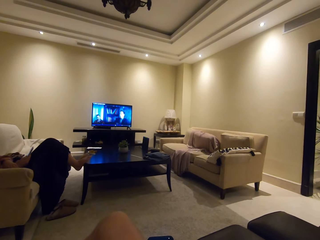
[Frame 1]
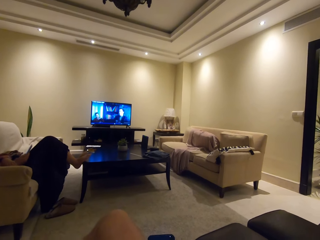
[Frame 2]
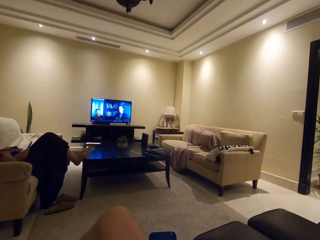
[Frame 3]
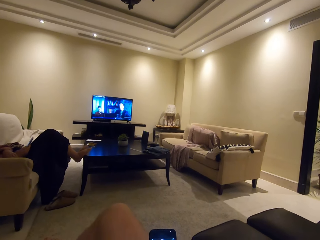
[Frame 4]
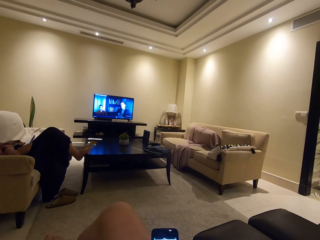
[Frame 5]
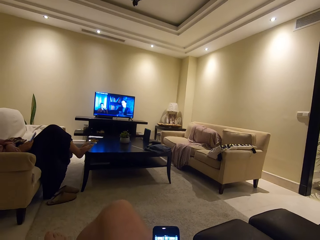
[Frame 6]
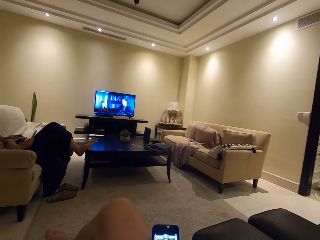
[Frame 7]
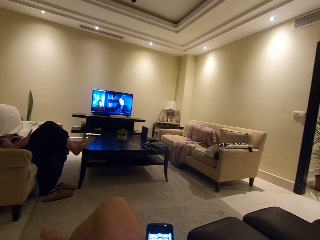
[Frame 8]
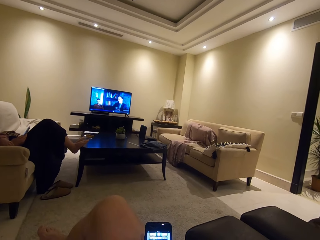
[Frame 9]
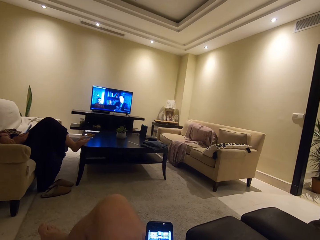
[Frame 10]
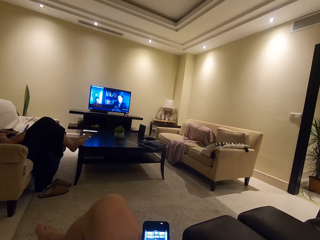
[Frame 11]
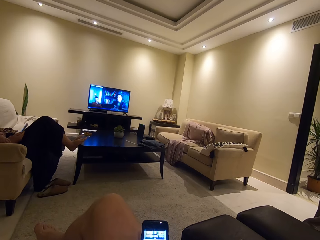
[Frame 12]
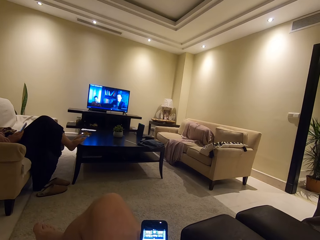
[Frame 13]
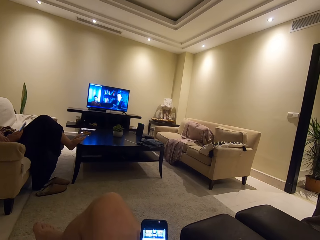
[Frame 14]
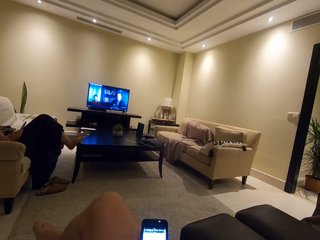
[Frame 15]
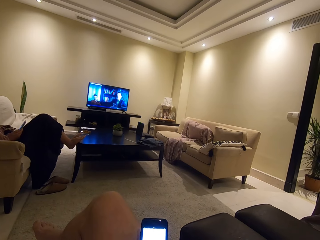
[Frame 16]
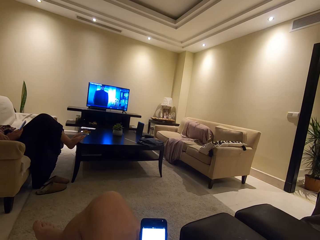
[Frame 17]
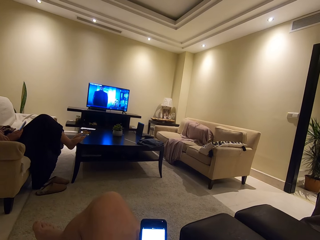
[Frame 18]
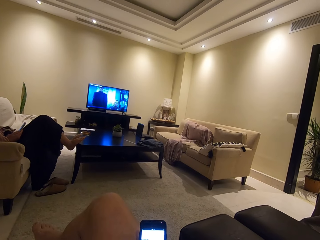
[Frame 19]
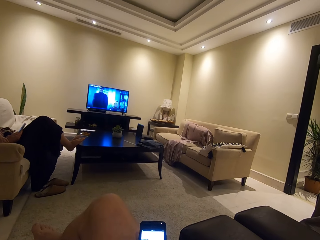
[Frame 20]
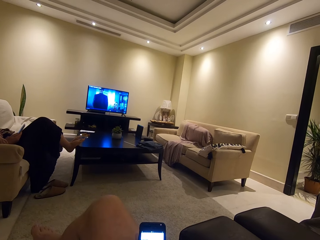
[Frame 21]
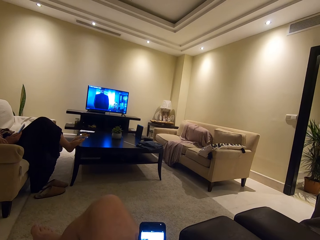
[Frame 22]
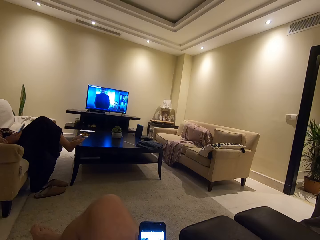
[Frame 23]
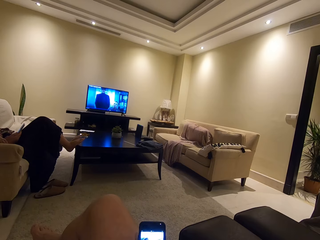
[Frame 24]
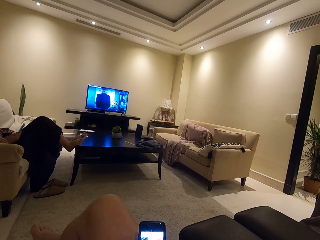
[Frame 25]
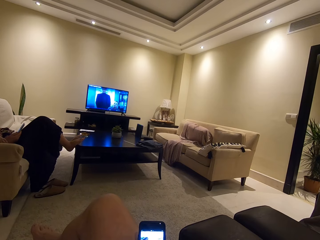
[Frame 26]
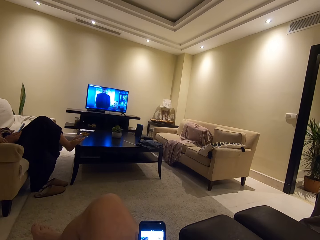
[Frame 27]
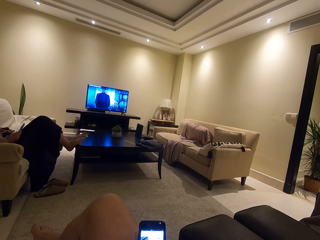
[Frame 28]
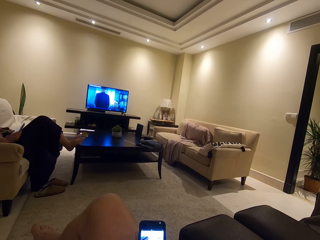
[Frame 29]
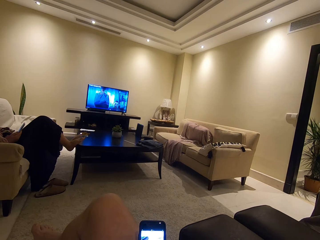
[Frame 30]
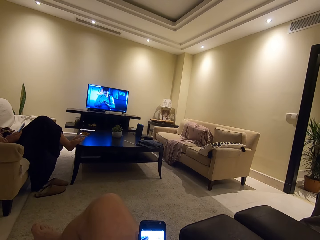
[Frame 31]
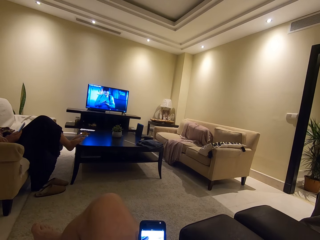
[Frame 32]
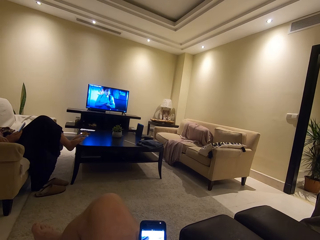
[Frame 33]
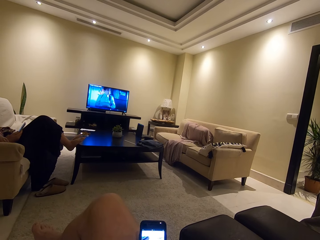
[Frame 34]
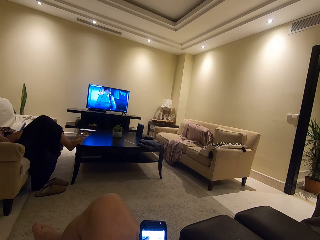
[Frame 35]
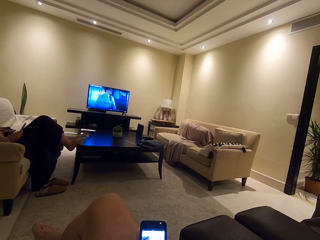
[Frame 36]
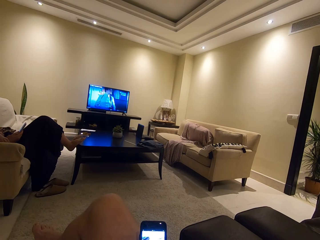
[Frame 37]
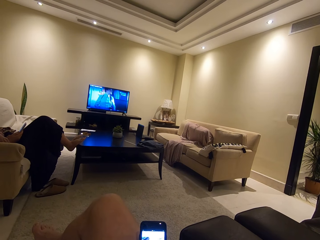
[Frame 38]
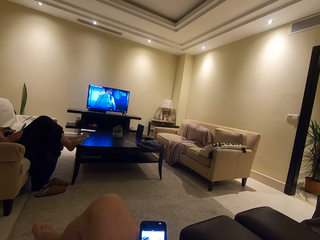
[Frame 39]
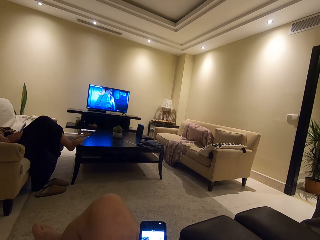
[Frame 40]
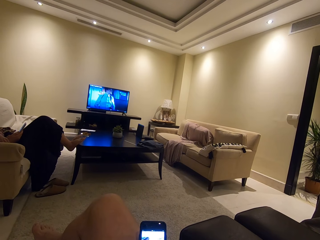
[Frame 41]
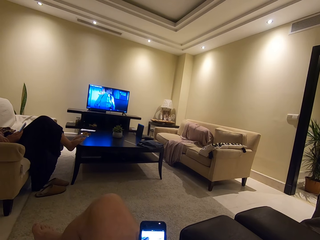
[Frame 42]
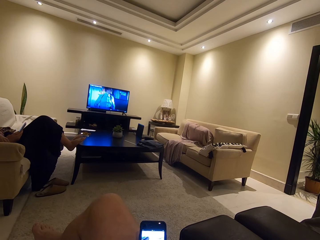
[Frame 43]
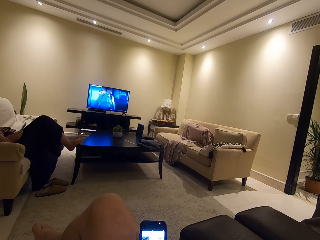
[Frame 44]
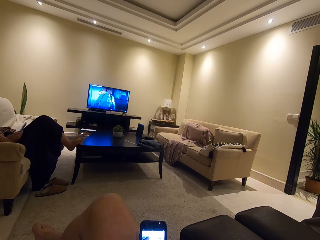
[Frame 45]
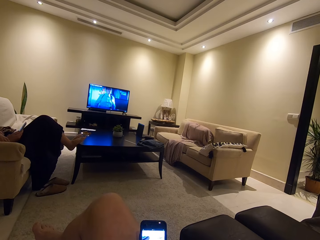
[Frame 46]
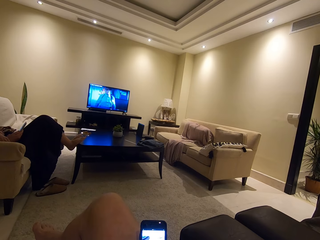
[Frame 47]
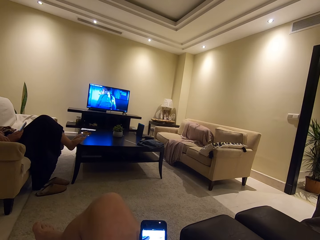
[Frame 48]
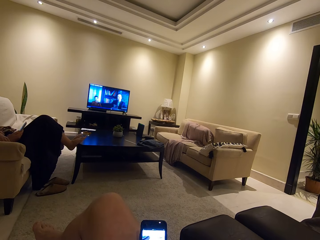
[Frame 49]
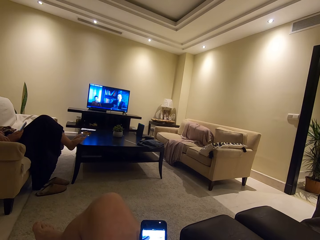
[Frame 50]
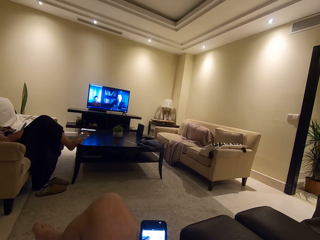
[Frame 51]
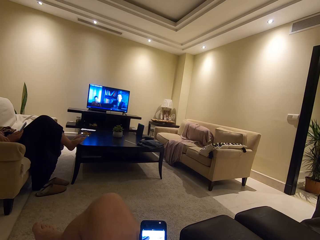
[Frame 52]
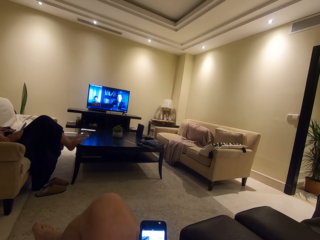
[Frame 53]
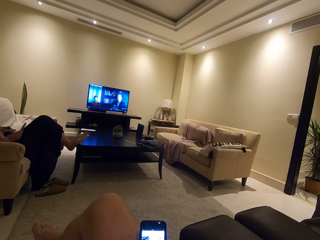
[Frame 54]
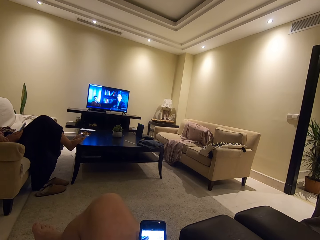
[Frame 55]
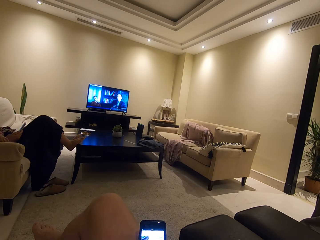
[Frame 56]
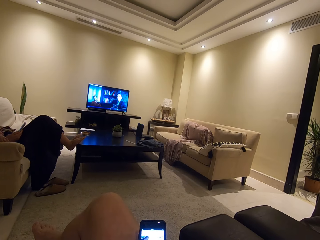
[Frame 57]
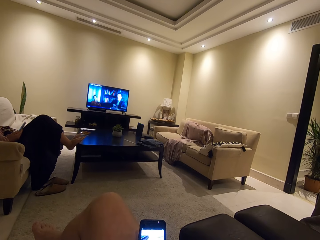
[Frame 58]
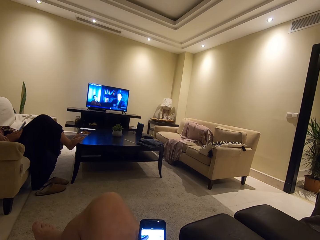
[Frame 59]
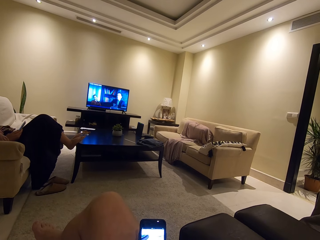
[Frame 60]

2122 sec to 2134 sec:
The camera wearer watches the television. They operate a phone. They stare at the phone.

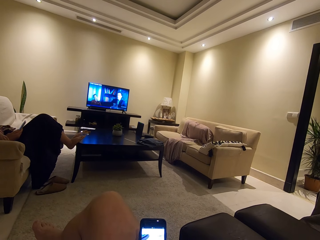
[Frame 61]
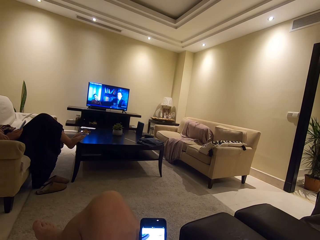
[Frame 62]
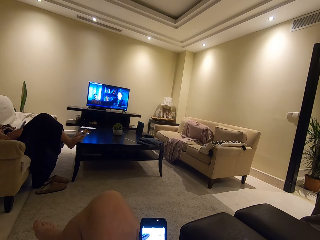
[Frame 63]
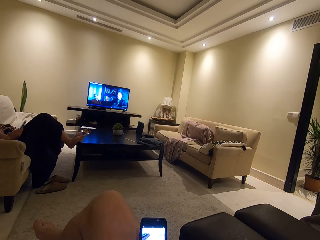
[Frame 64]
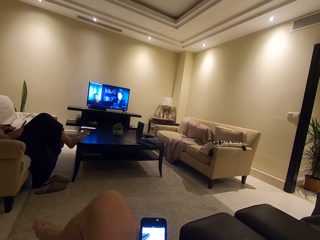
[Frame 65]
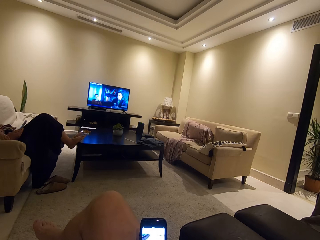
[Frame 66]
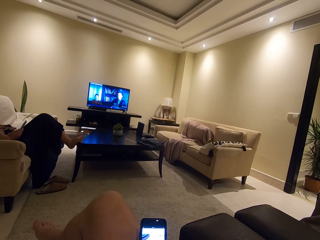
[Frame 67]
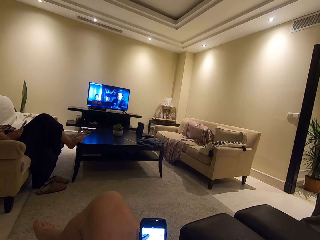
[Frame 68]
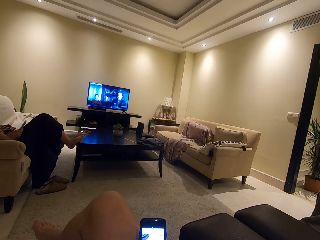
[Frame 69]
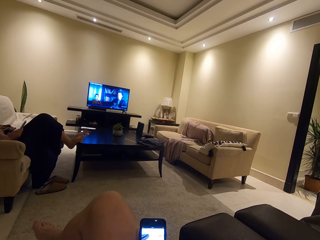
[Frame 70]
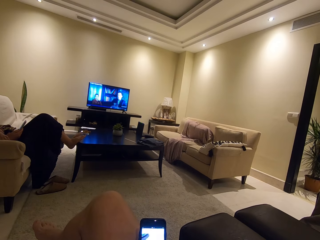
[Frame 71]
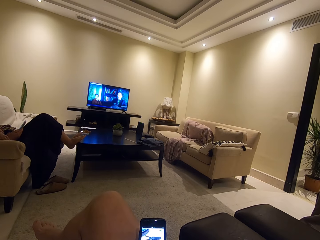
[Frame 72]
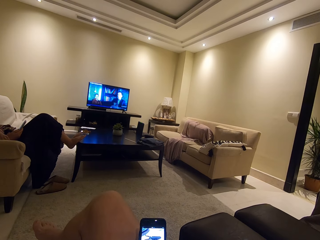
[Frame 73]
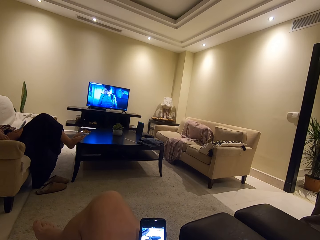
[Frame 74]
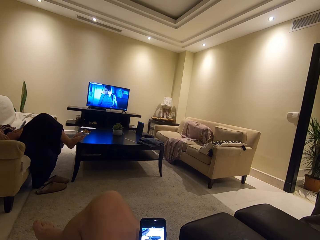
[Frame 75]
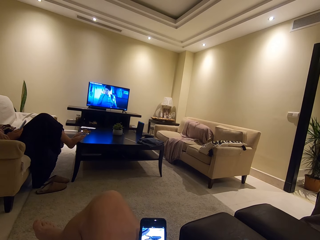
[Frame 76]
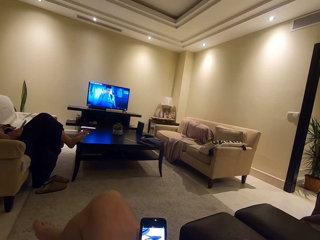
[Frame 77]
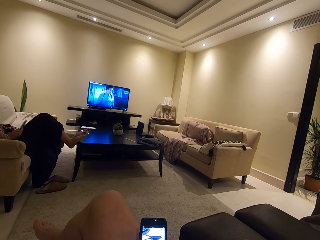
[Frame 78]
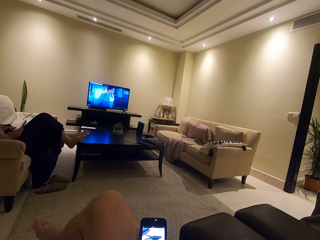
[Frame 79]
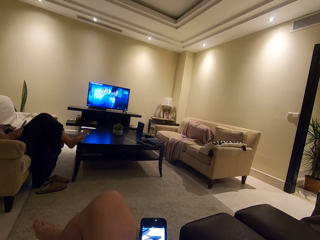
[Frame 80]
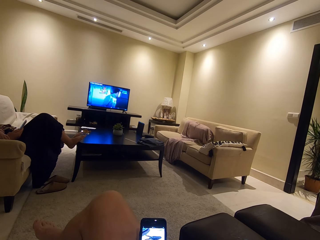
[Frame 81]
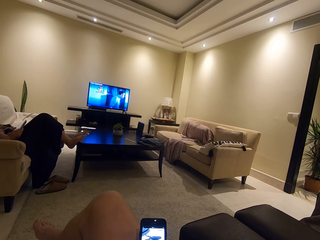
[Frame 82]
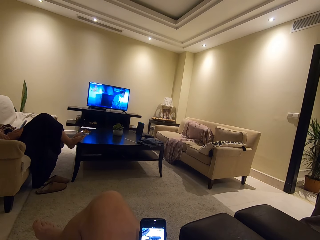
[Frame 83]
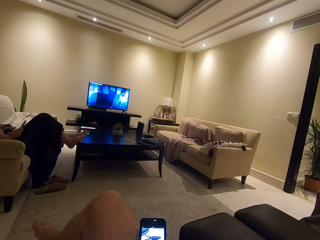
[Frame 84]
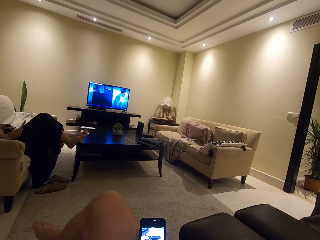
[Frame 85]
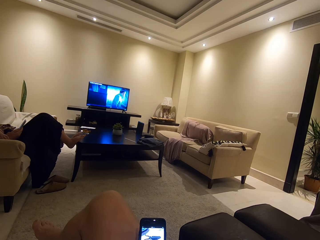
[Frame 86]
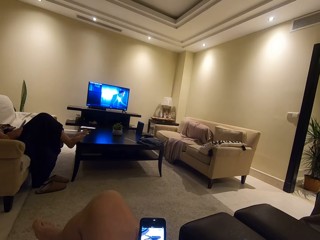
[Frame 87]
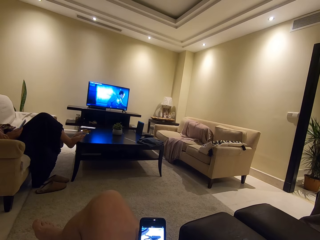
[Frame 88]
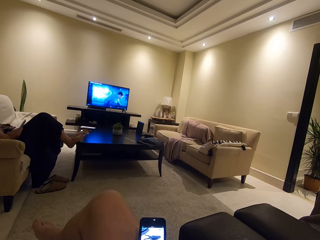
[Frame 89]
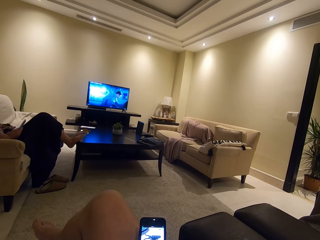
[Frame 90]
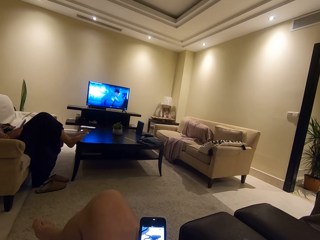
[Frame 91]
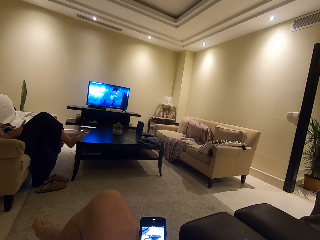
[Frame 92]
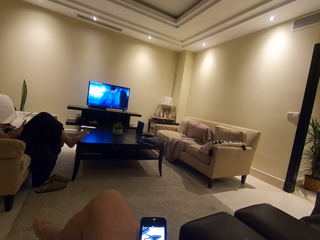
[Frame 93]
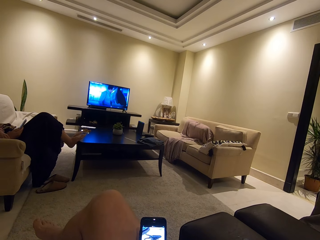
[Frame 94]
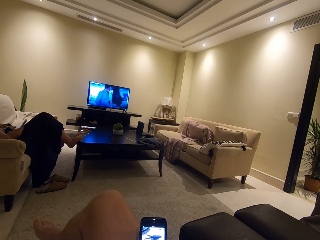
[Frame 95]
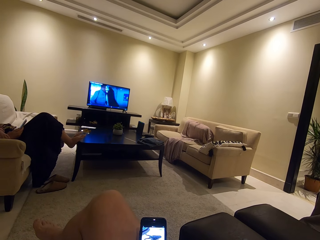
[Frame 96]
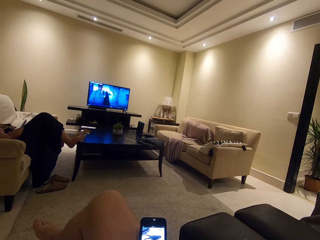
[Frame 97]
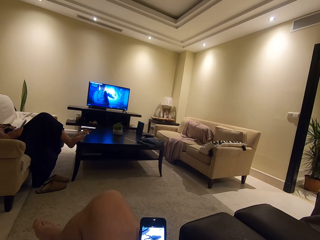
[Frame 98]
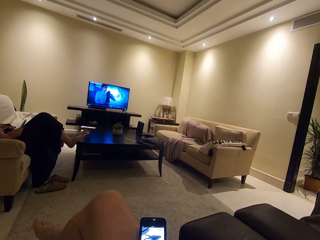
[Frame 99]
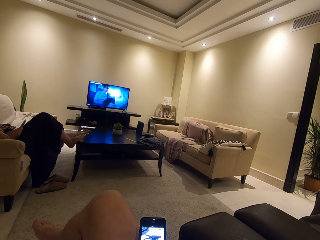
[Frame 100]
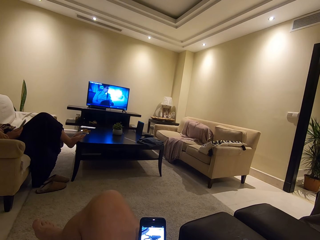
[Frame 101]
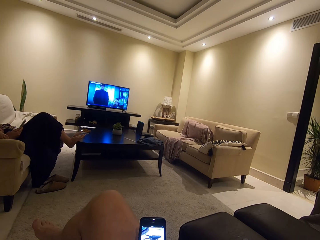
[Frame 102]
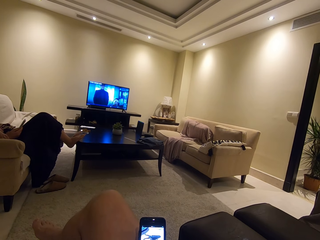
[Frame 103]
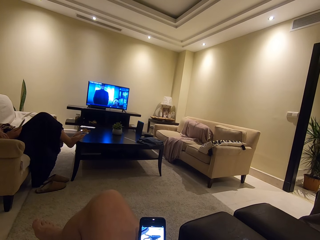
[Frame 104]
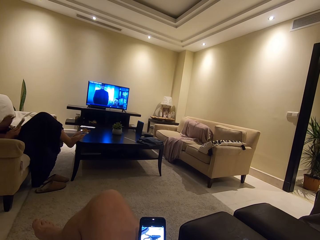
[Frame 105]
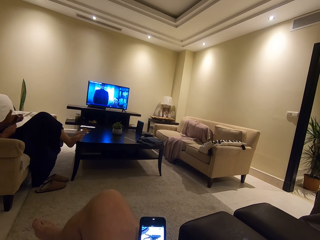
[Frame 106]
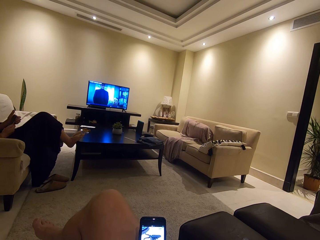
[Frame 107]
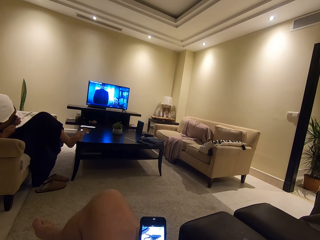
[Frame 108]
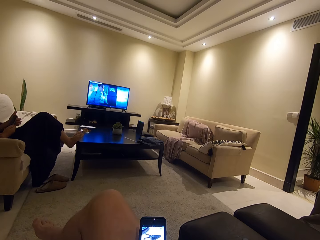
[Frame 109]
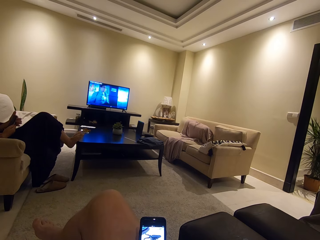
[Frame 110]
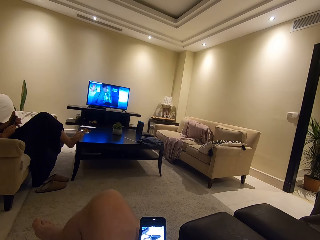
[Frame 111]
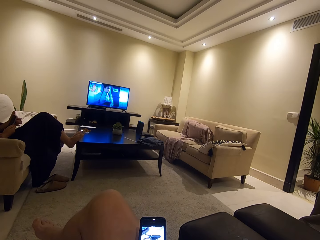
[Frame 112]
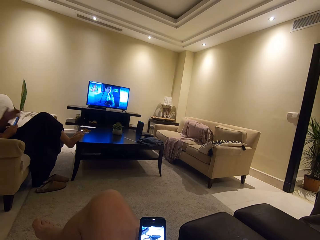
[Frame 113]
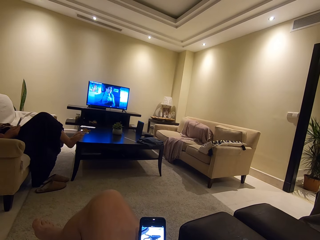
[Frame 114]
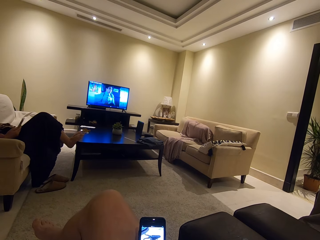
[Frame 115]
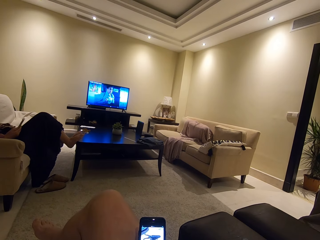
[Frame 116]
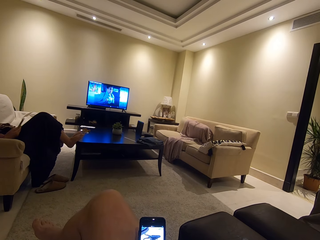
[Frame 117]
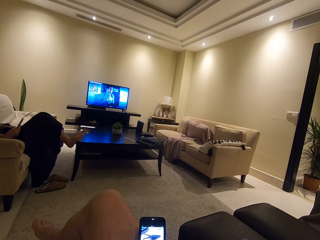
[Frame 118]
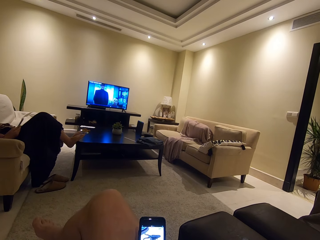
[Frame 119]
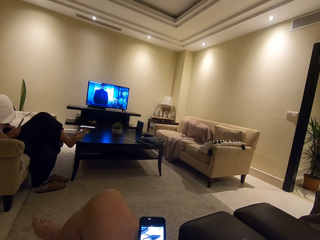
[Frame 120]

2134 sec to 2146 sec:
The camera wearer operates a phone. They stare at the phone. A woman turns on the screen light.
